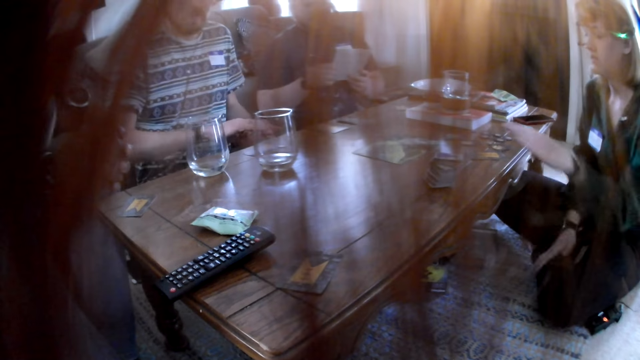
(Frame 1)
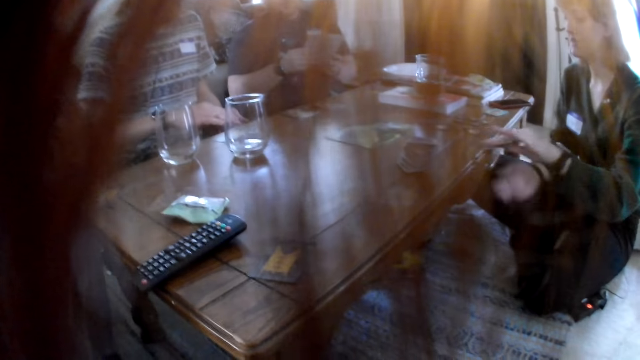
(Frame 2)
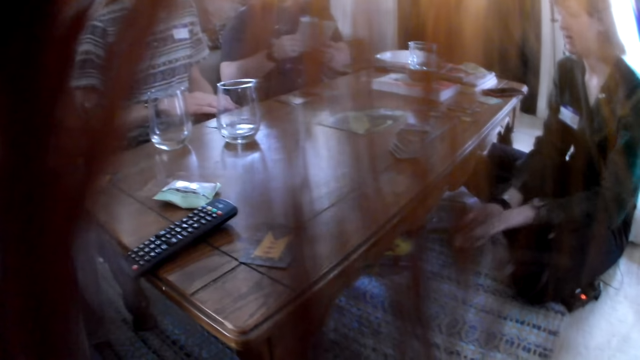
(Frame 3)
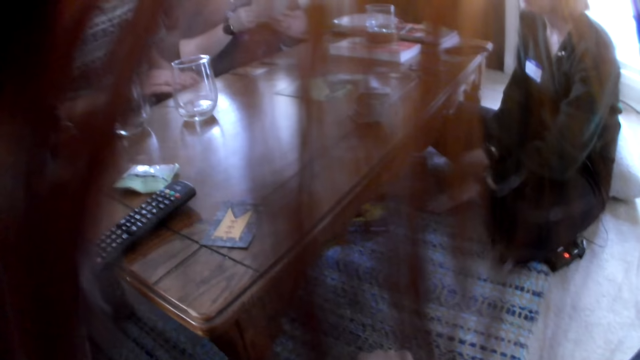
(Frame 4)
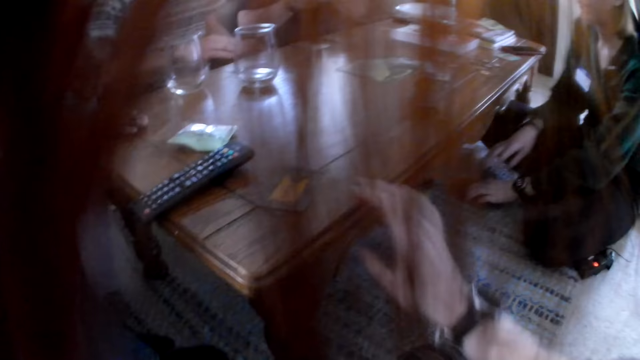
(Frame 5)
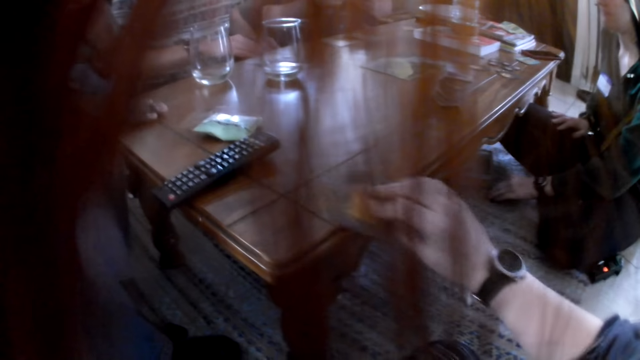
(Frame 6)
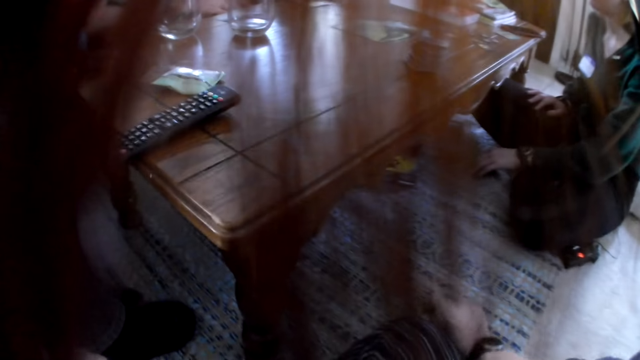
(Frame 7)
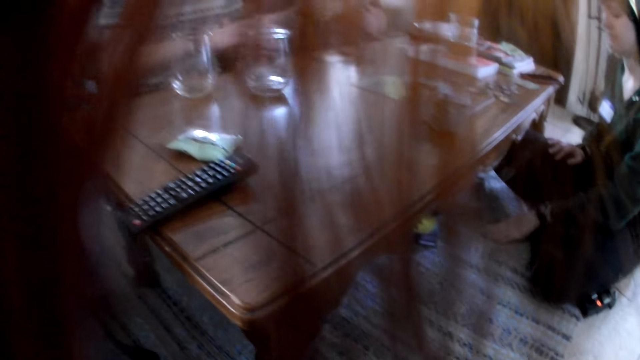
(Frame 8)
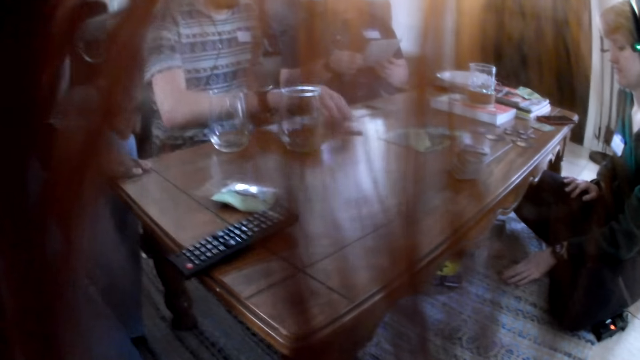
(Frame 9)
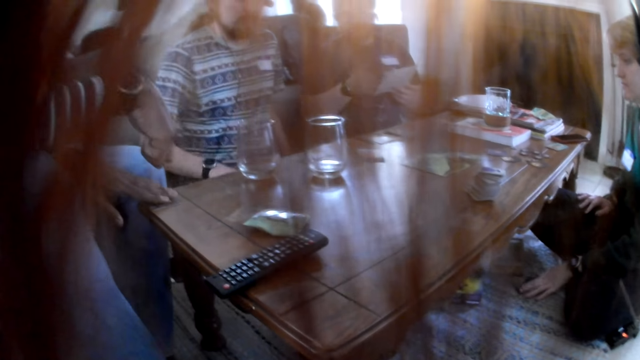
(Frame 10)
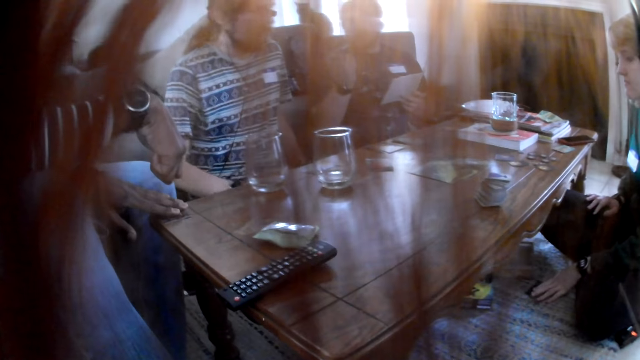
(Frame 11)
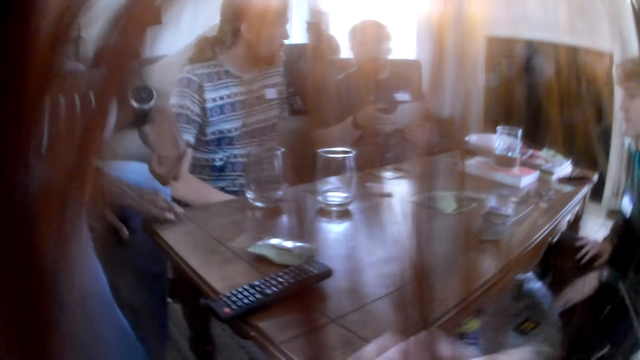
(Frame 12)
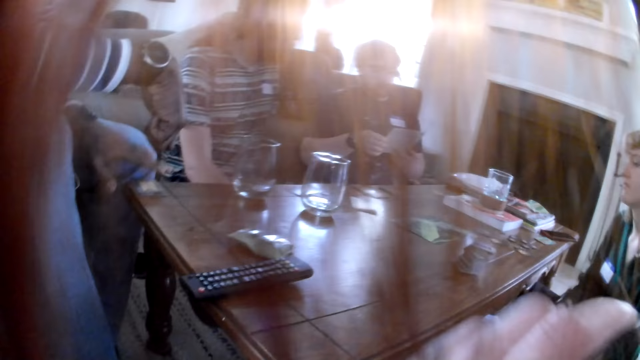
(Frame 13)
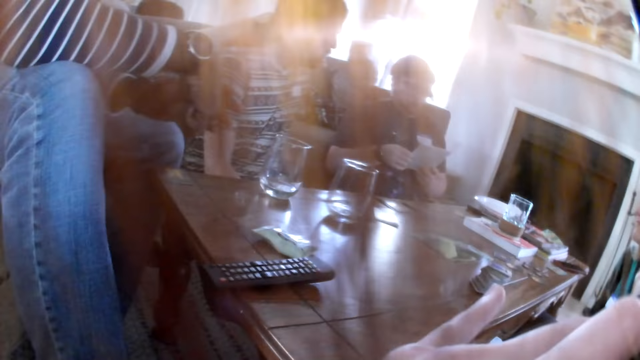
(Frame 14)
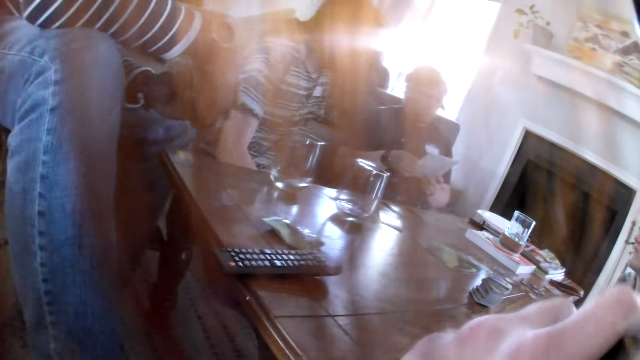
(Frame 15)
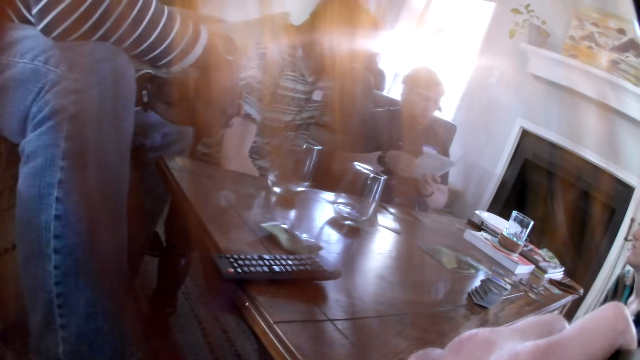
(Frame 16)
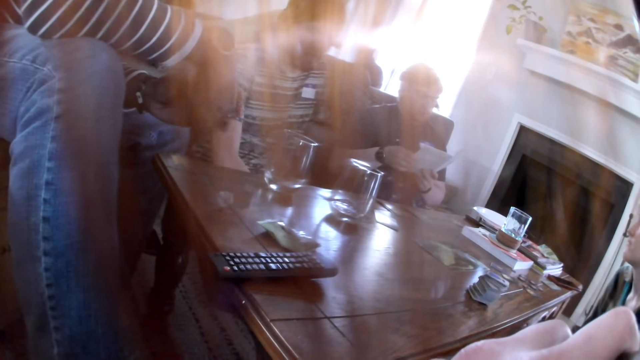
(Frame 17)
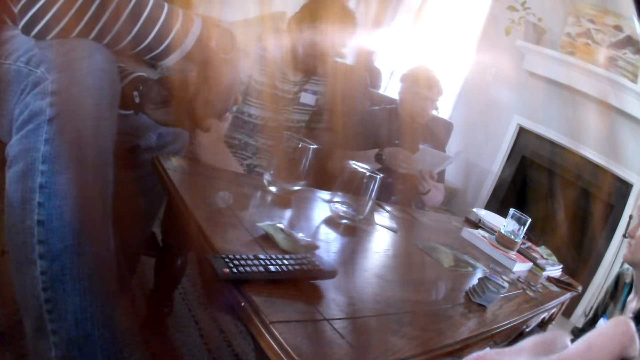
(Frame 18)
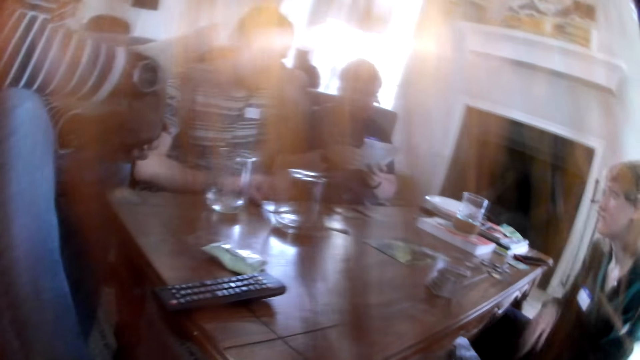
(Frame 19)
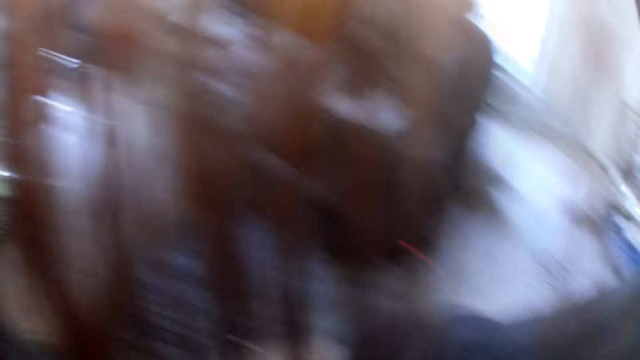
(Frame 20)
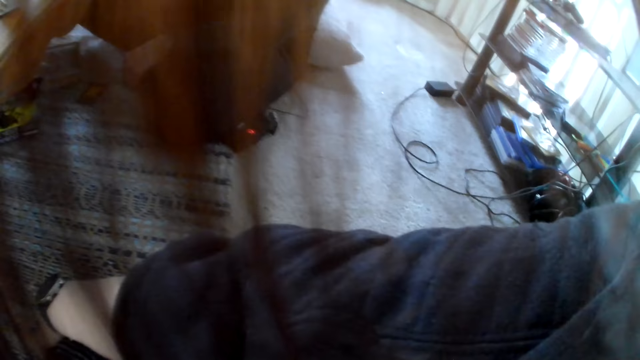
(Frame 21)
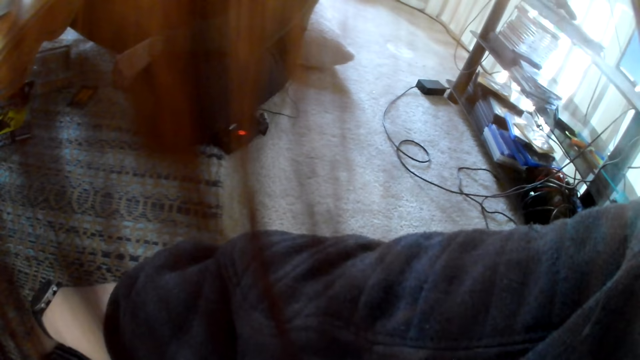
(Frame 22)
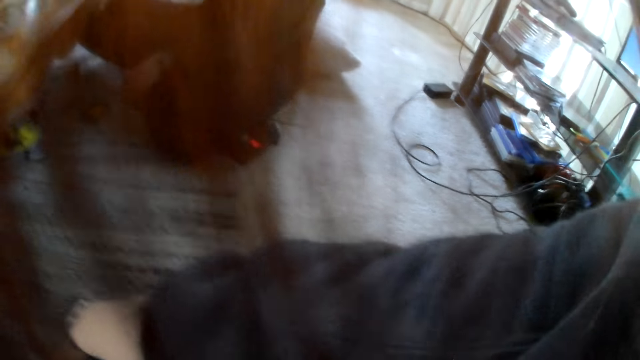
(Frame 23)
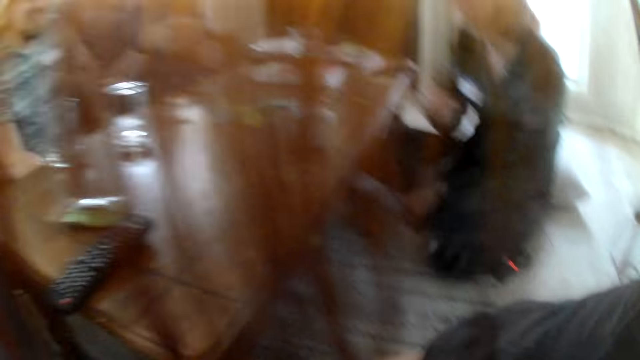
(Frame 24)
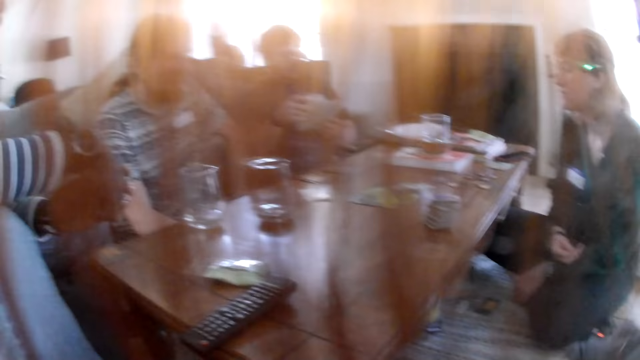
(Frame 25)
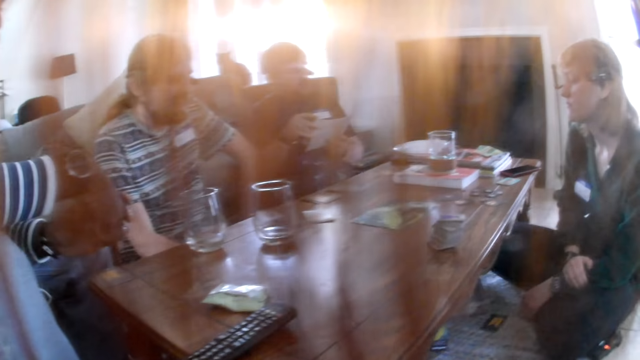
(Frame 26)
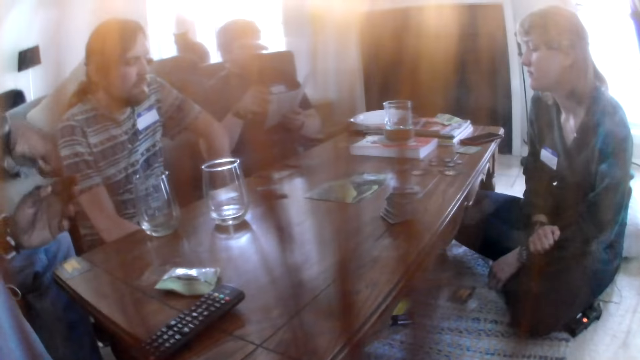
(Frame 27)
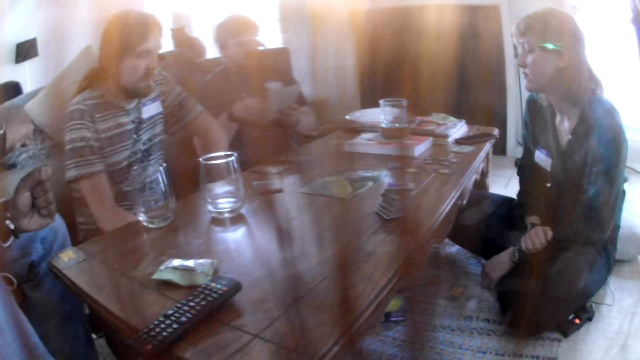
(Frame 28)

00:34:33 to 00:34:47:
The woman interacts with the group of people and picks a card from the table with her left hand. The camera wearer picks a card from the table with her right hand. The man drops the card on the table with his right hand. The camera wearer smokes the hookah with her left hand. She touches her face. She looks around.

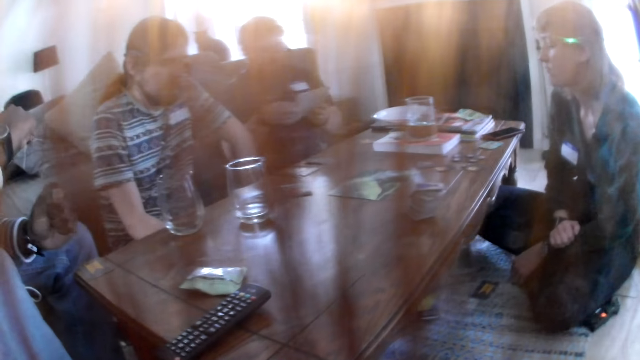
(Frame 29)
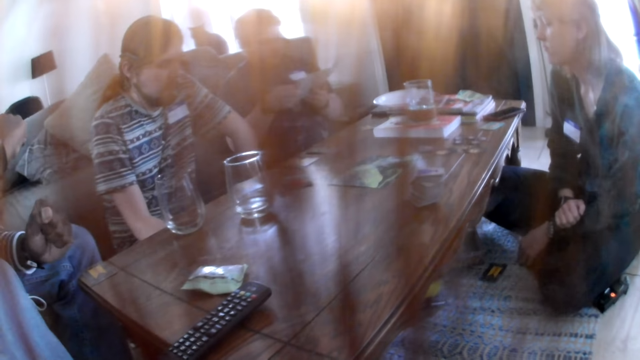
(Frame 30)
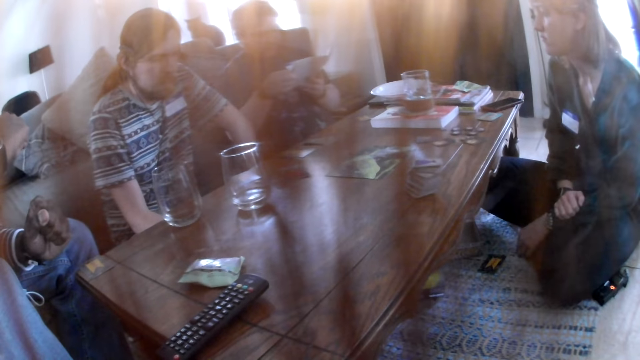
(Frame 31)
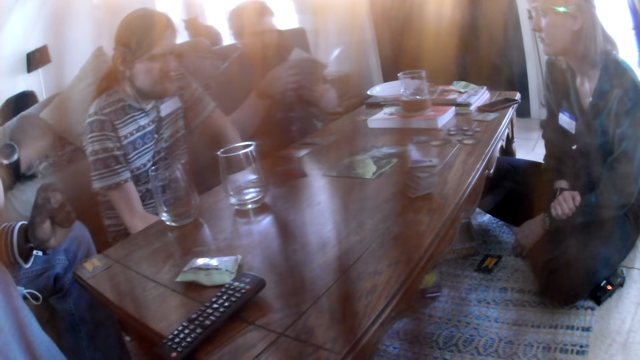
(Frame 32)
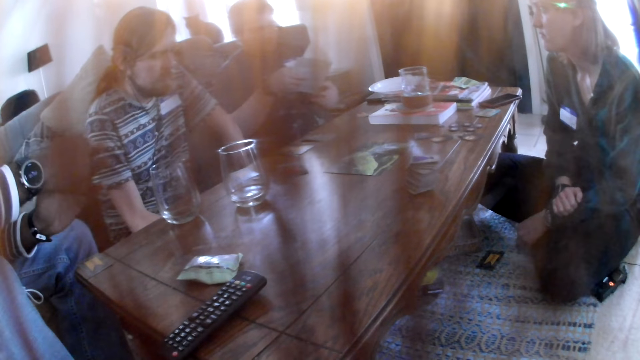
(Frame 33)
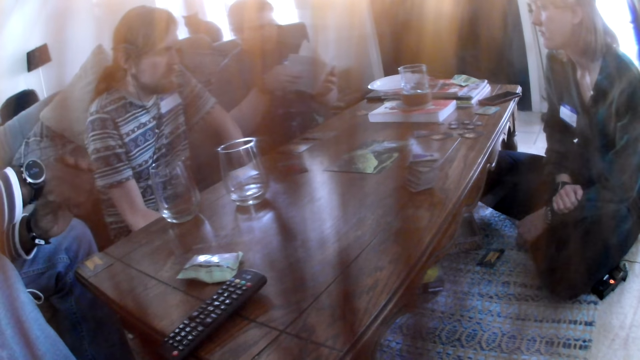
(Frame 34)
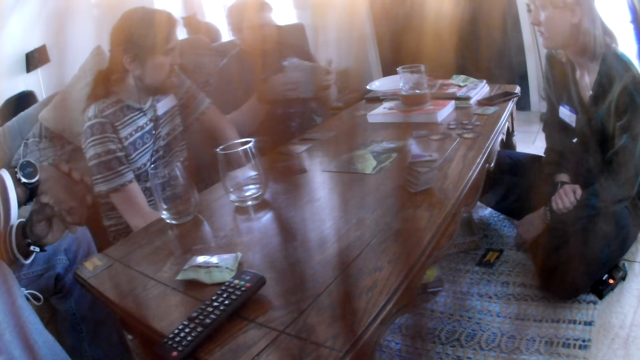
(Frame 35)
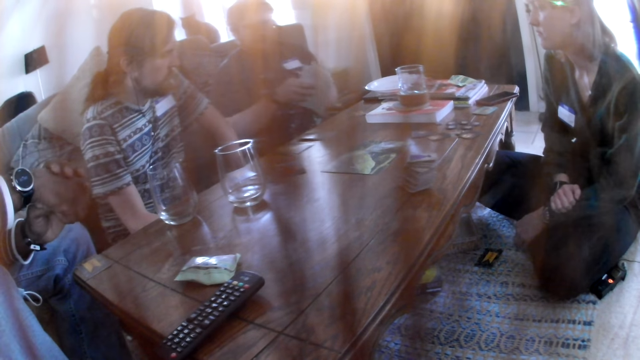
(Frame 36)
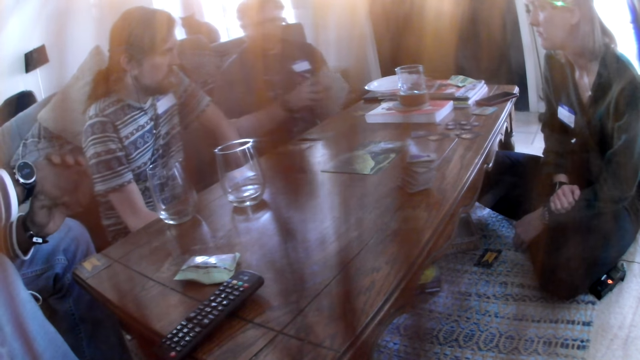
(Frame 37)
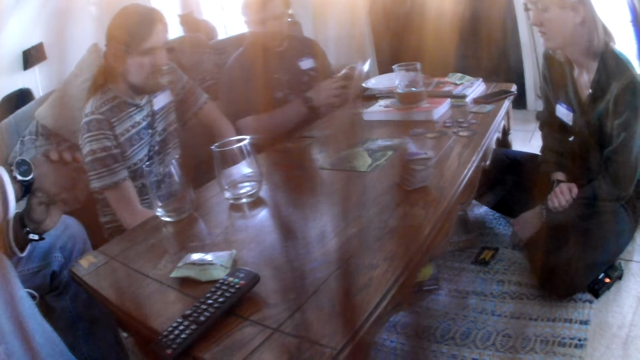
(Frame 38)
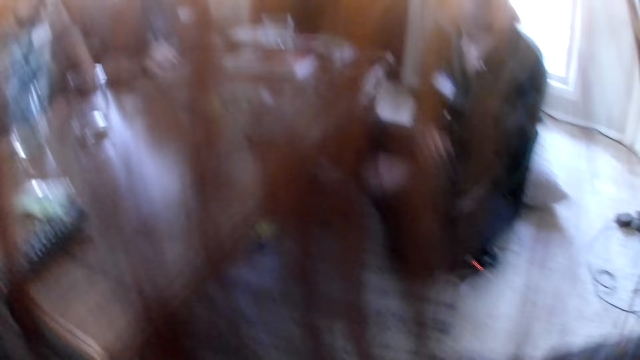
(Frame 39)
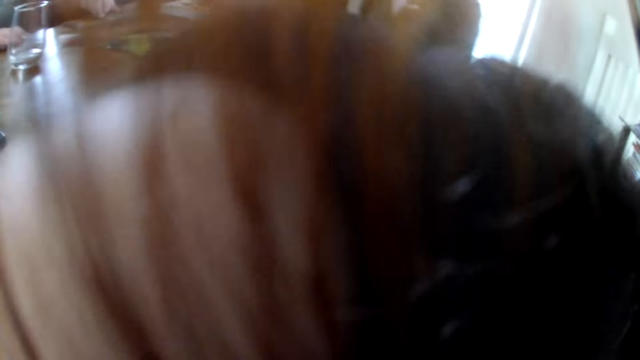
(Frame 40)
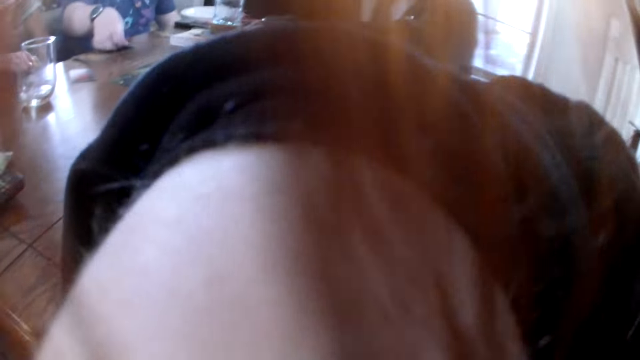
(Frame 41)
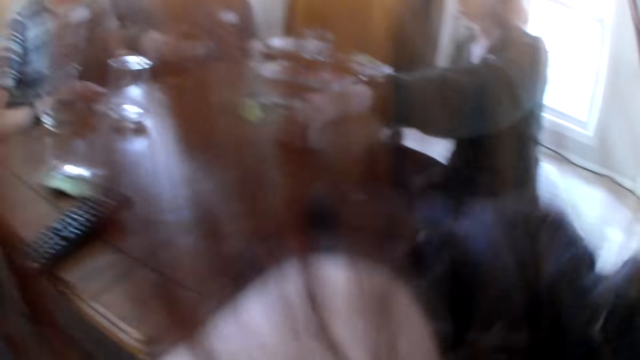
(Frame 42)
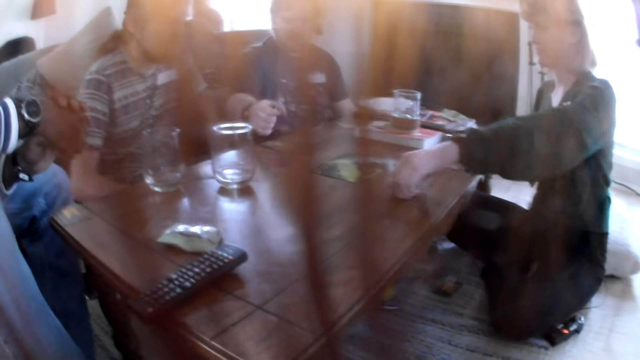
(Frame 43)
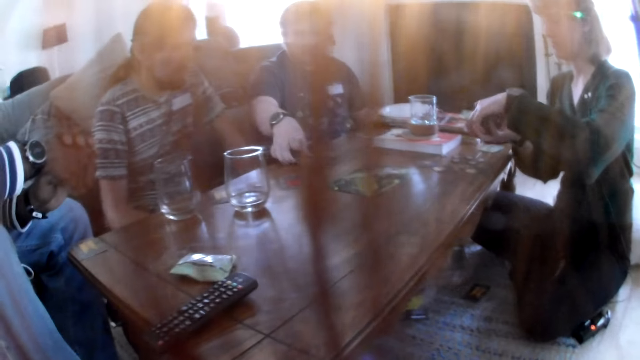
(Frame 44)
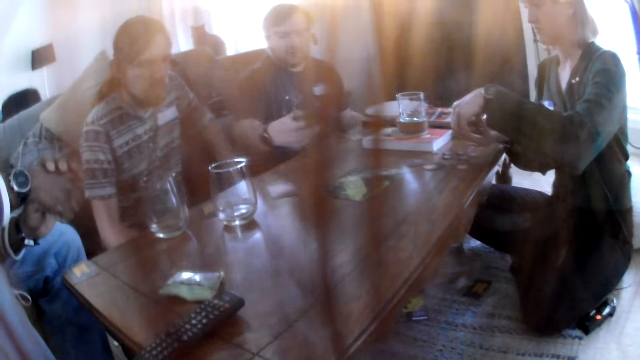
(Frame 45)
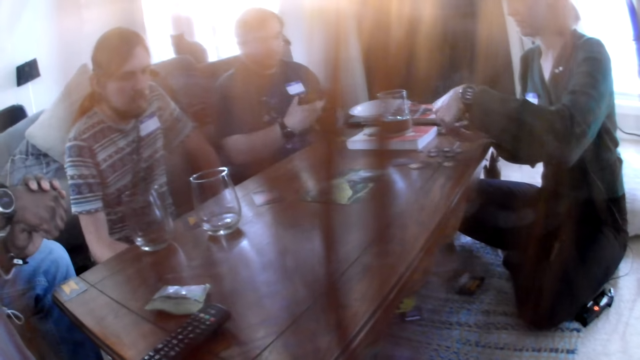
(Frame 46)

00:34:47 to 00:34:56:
The woman interacts with the group of people. Another man picks some cards on the table with his right hand. The woman picks the deck of cards from the table with her left hand. The camera wearer looks around.
